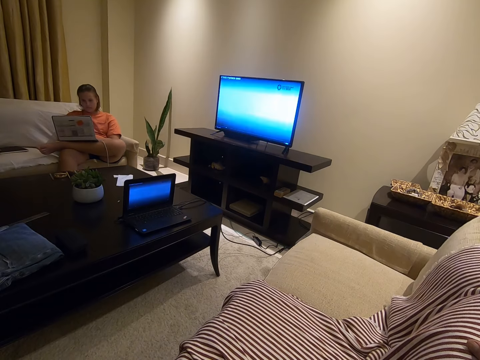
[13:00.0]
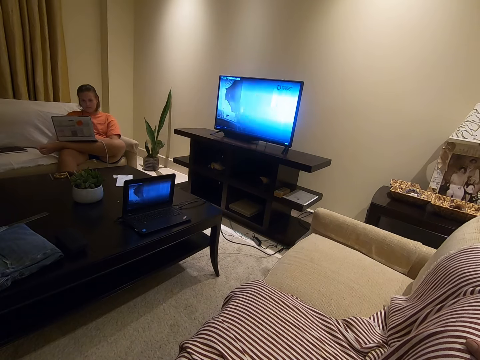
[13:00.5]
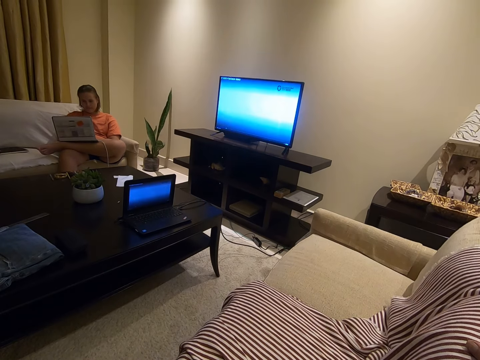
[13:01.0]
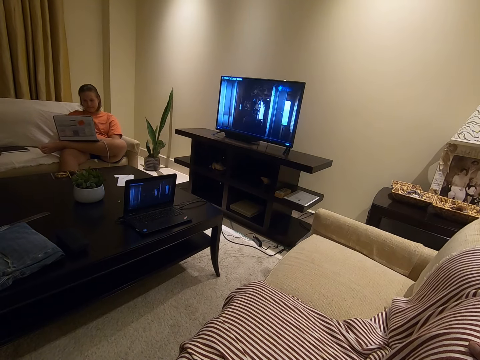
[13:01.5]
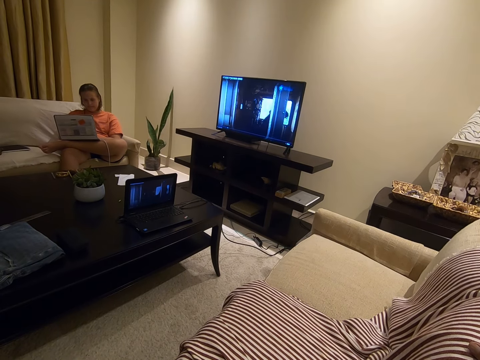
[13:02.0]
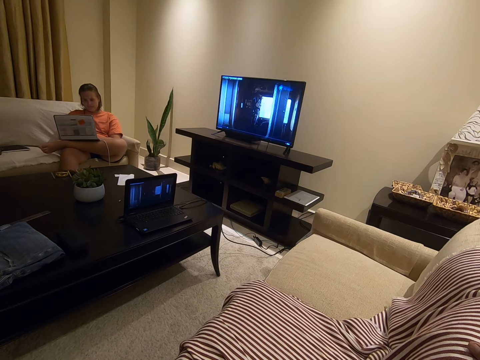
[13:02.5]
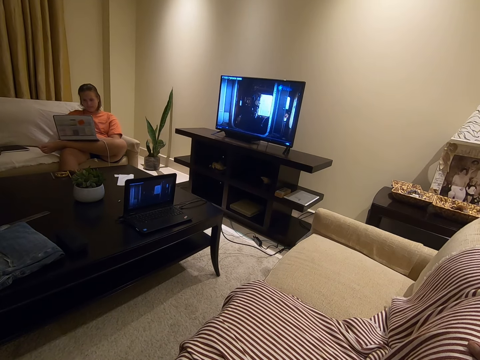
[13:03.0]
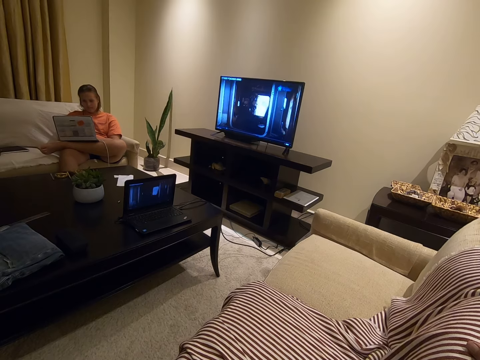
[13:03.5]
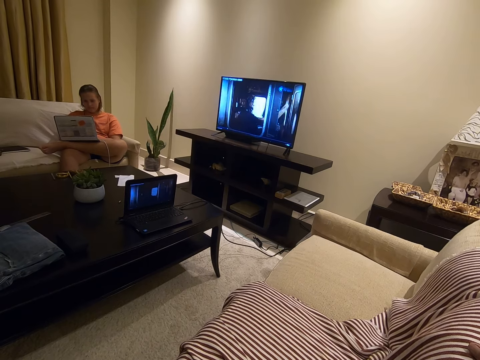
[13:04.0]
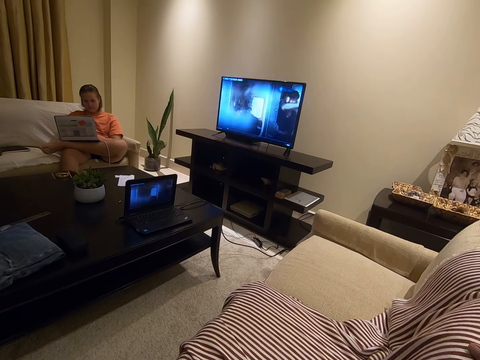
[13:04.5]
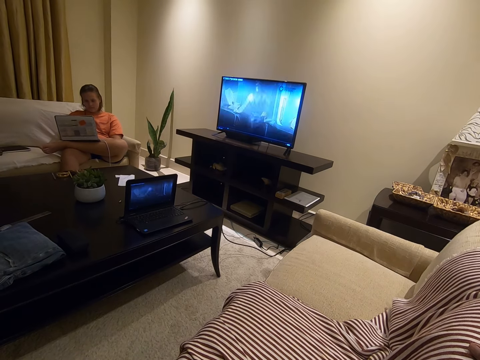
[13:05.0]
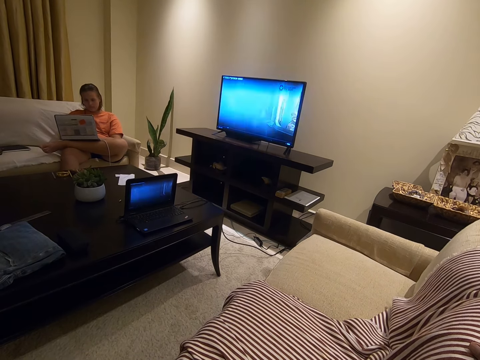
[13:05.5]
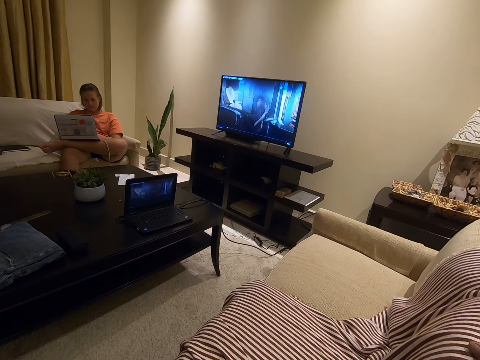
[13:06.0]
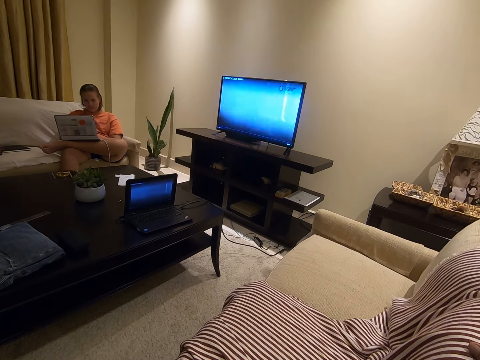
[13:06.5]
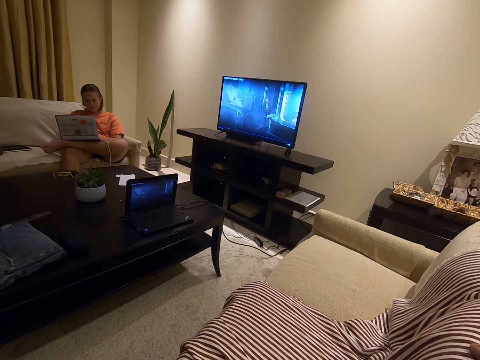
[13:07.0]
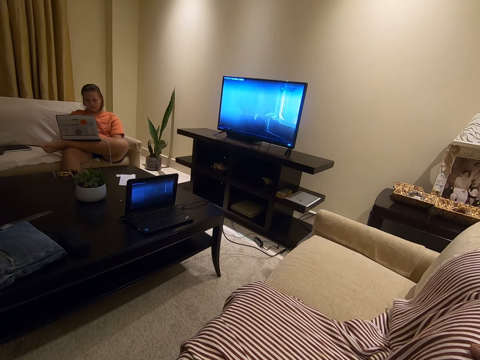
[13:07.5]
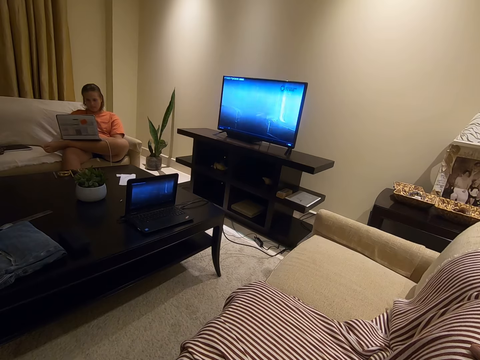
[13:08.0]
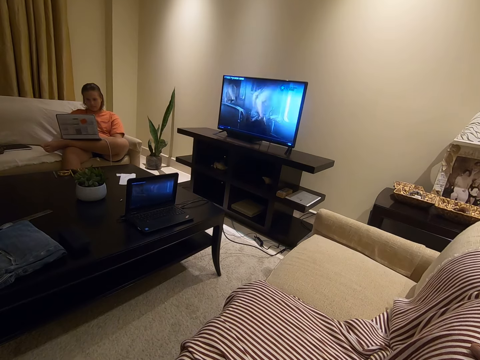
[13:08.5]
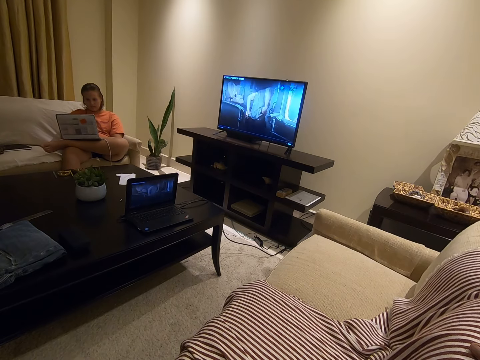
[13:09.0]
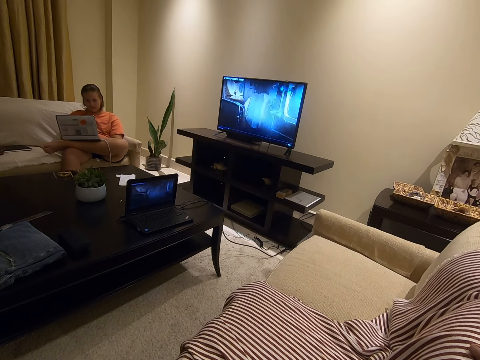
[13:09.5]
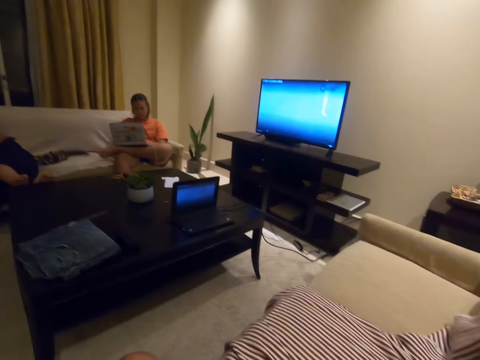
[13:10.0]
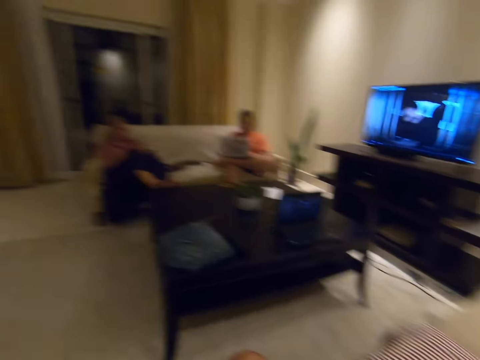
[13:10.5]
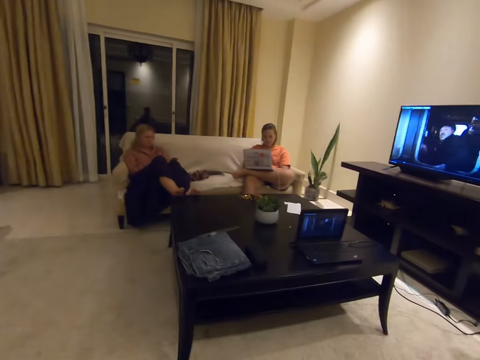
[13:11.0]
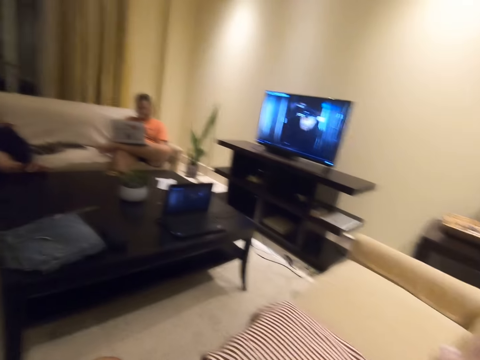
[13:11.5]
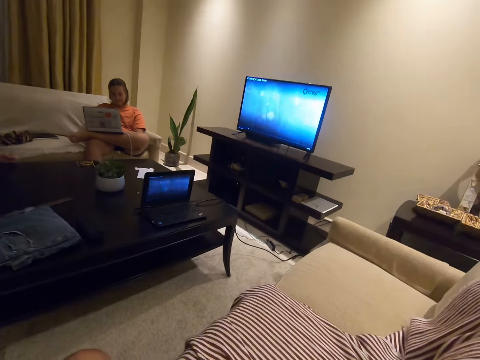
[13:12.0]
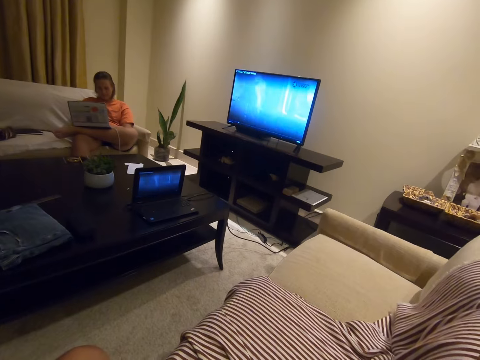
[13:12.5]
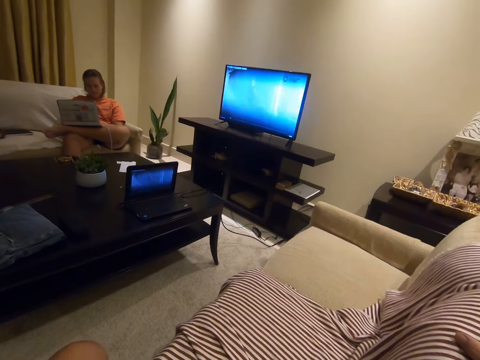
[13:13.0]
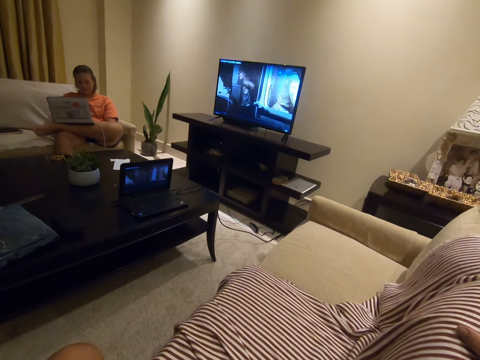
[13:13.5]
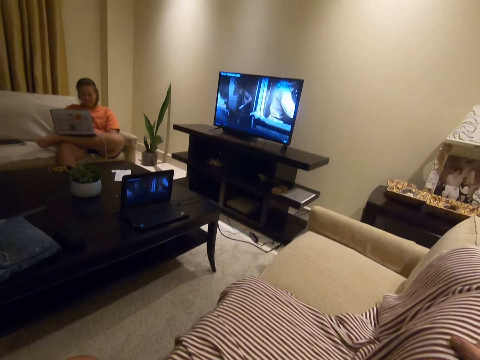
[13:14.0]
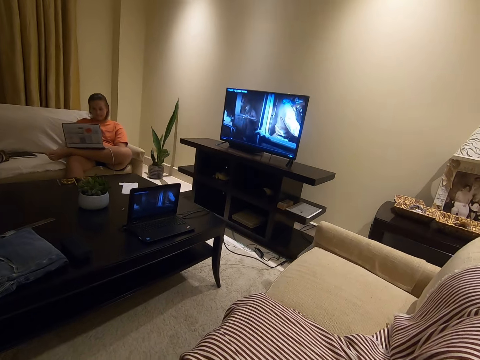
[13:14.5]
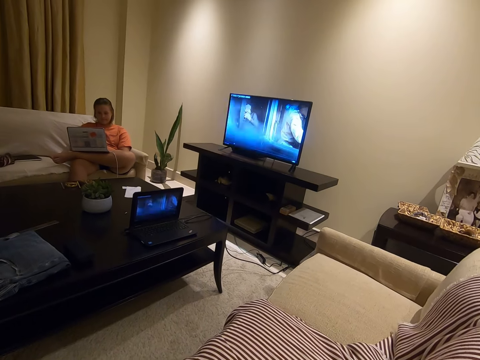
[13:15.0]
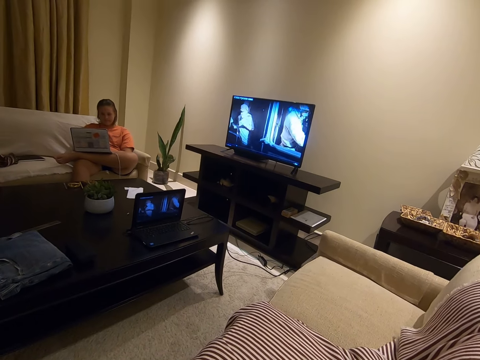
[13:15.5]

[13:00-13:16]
The camera wearer looks around.

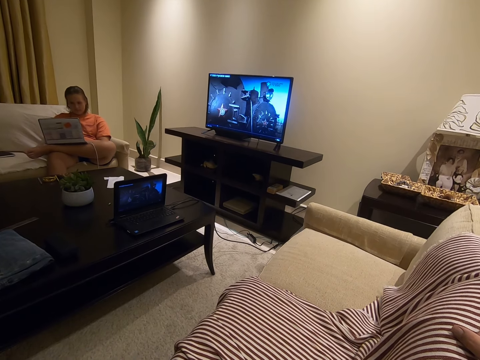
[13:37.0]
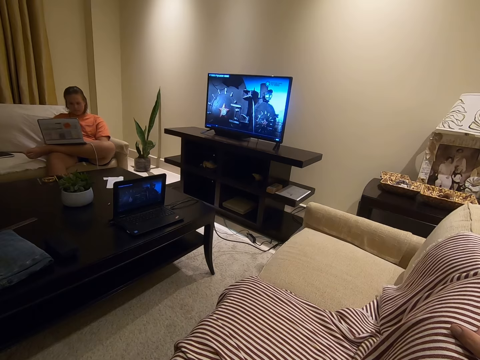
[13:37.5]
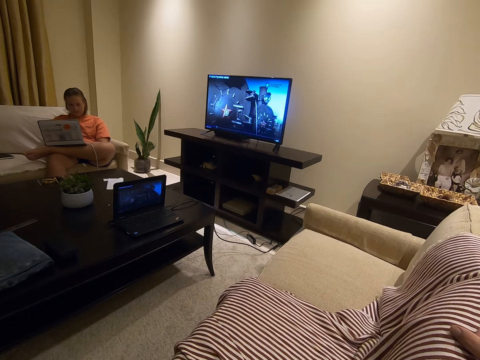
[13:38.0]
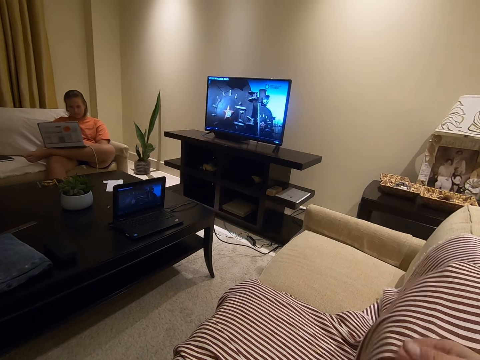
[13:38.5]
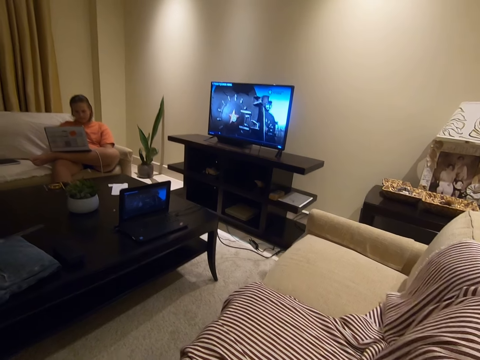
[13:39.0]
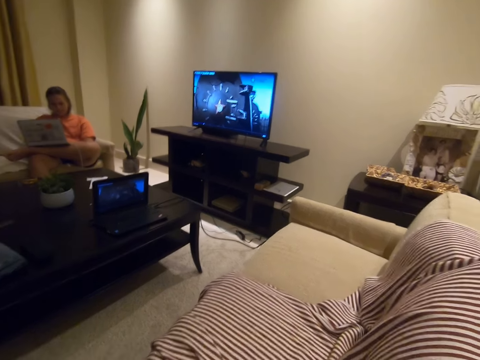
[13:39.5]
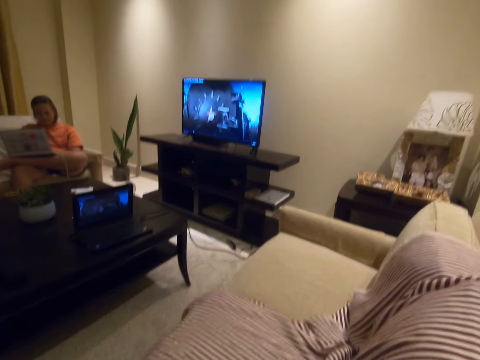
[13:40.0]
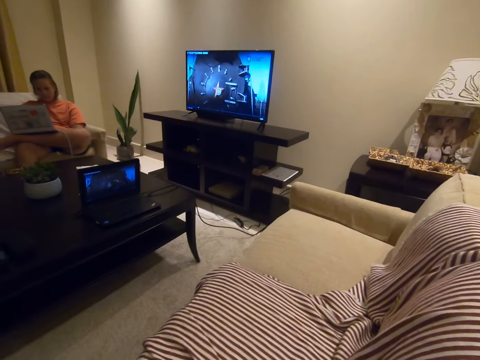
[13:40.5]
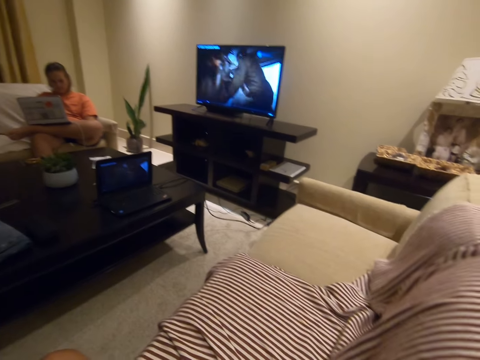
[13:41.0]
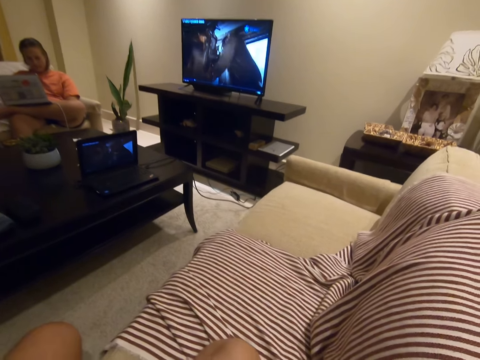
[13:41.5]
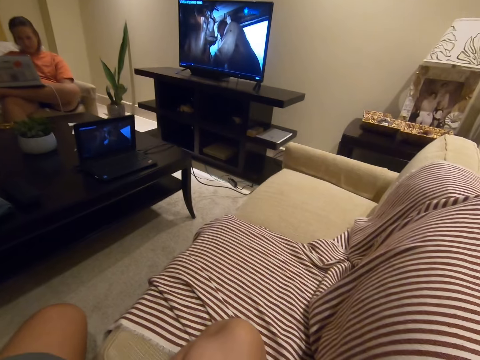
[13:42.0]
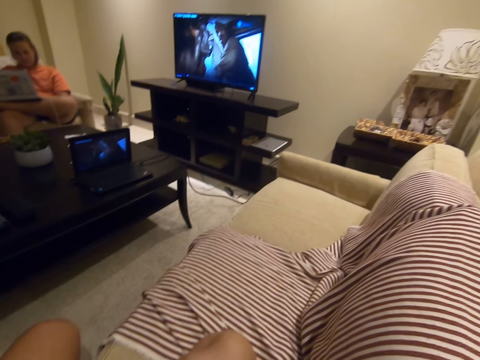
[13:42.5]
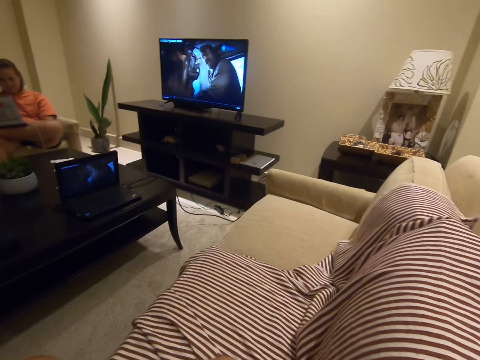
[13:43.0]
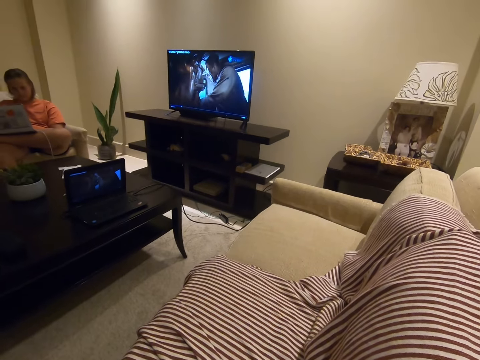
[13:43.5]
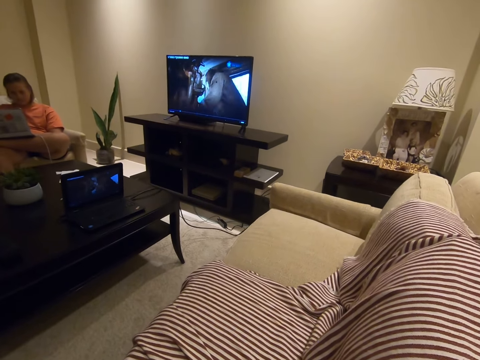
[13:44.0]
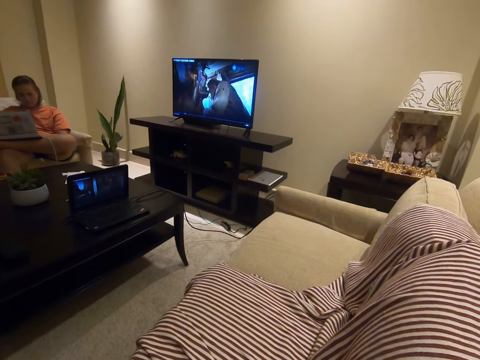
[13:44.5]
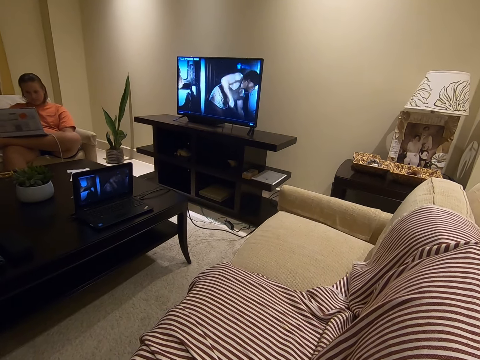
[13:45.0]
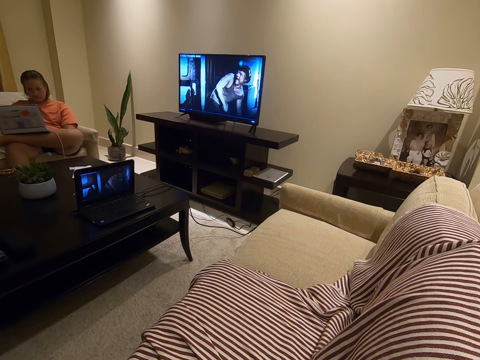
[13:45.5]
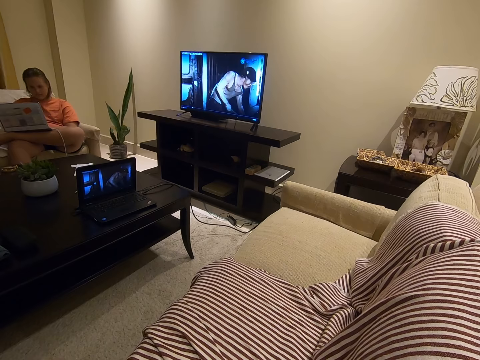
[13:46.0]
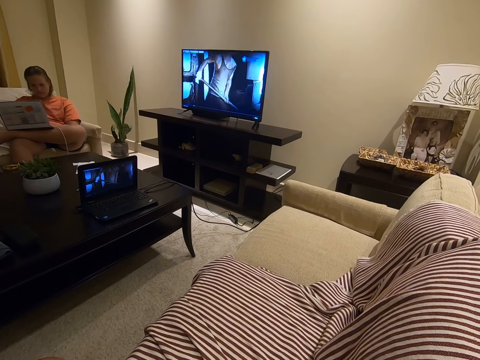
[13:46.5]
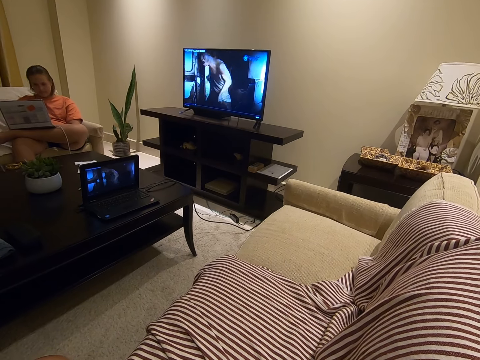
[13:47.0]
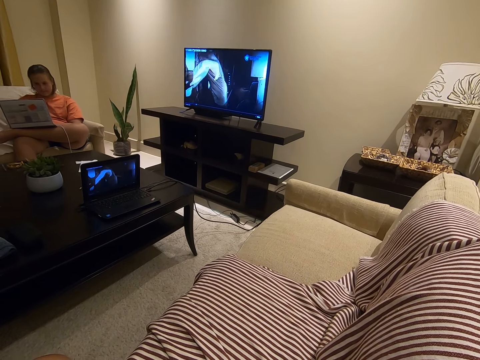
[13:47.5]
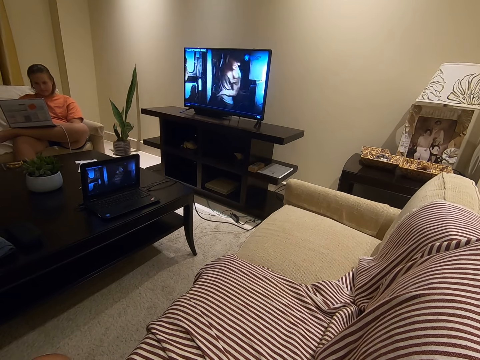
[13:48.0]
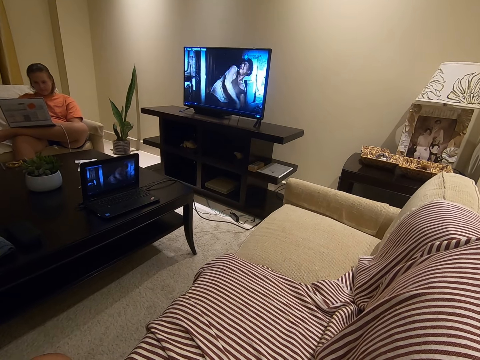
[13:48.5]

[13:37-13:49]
The camera wearer moves the backrest pillow. They lift a hand and lower a hand.
